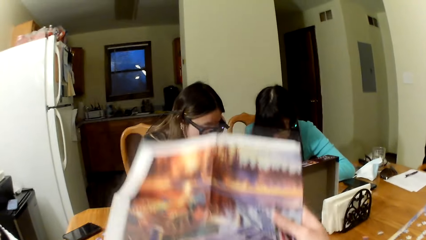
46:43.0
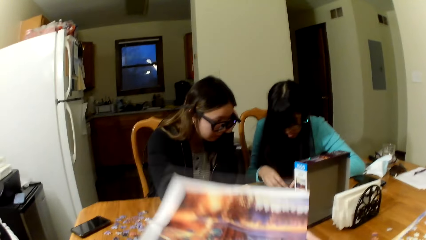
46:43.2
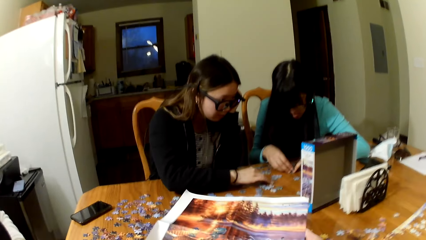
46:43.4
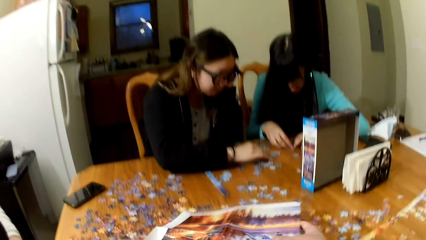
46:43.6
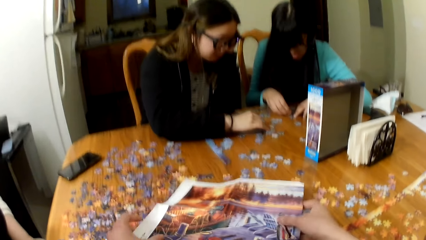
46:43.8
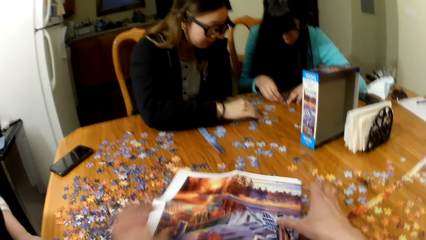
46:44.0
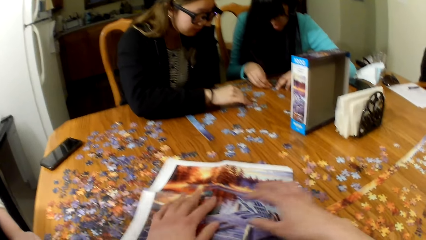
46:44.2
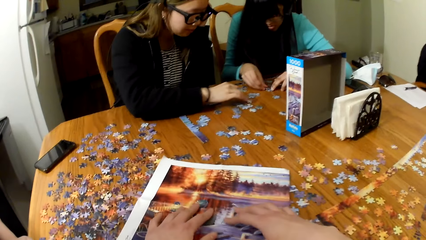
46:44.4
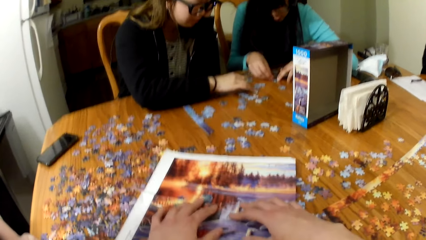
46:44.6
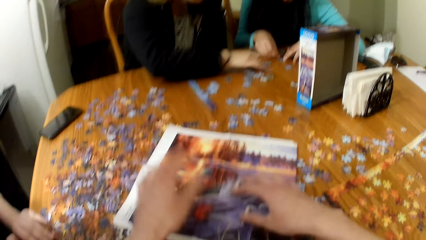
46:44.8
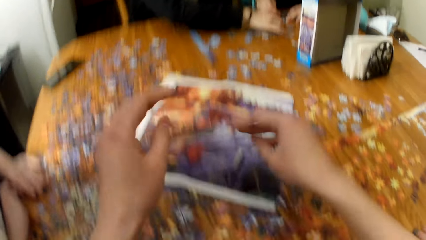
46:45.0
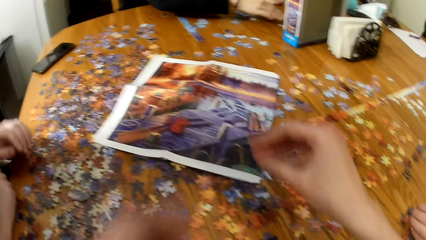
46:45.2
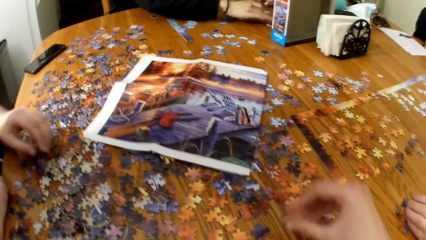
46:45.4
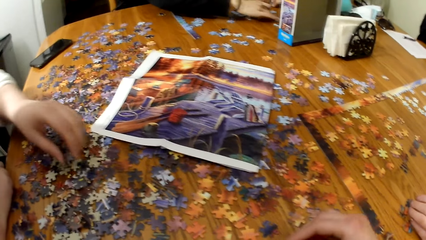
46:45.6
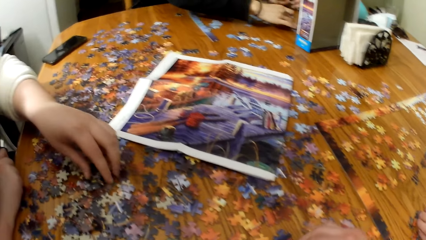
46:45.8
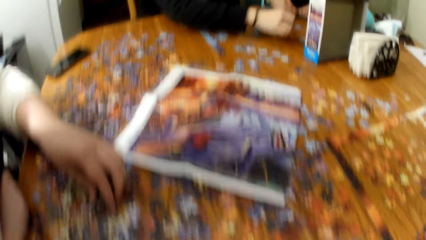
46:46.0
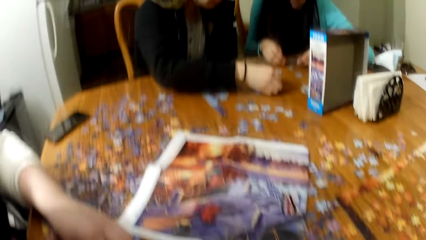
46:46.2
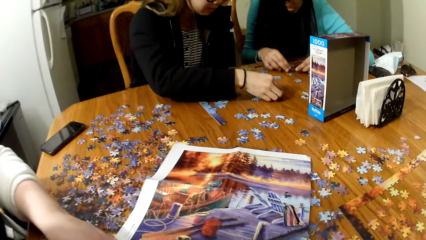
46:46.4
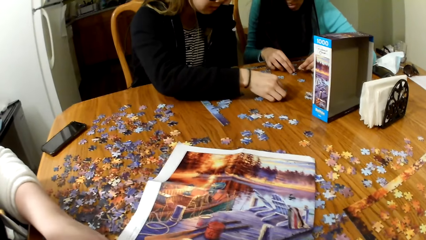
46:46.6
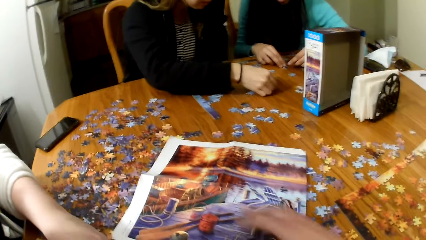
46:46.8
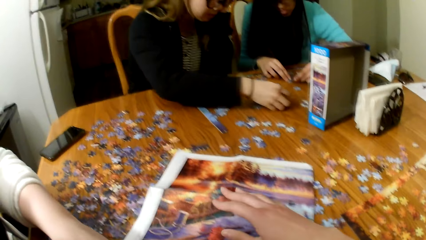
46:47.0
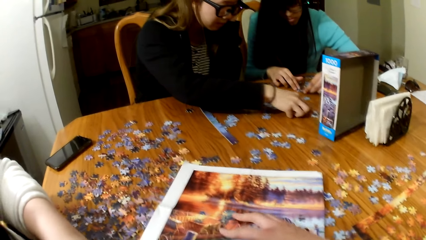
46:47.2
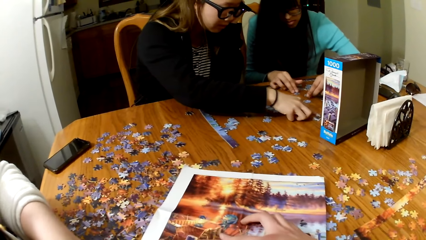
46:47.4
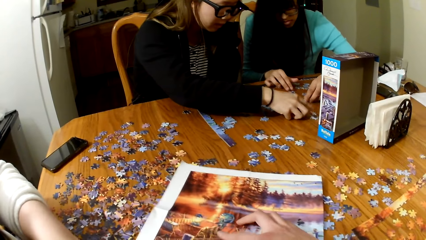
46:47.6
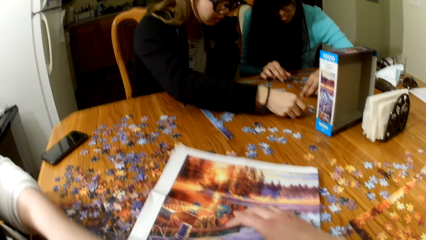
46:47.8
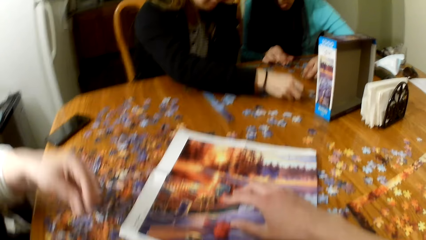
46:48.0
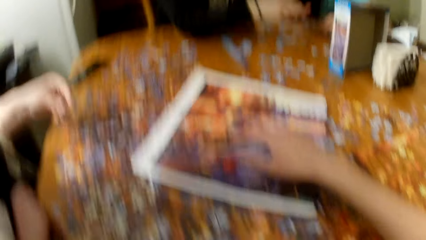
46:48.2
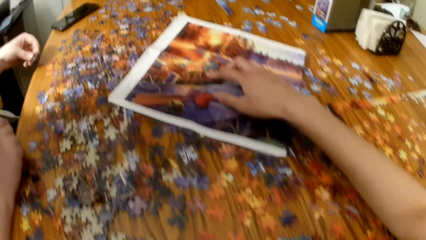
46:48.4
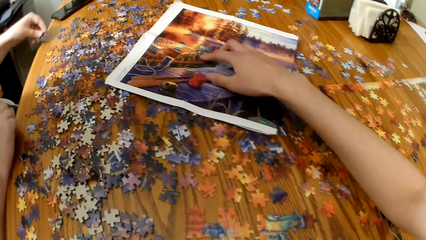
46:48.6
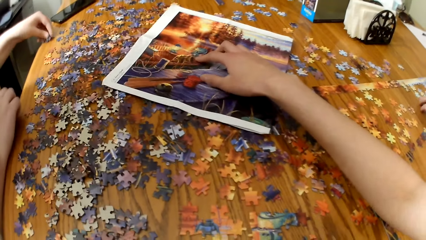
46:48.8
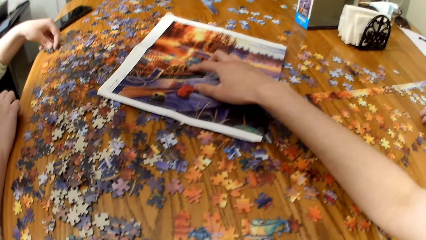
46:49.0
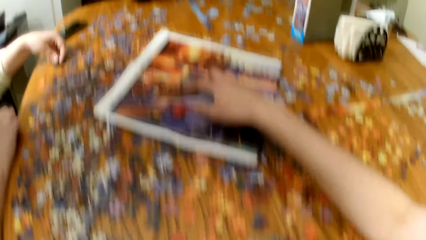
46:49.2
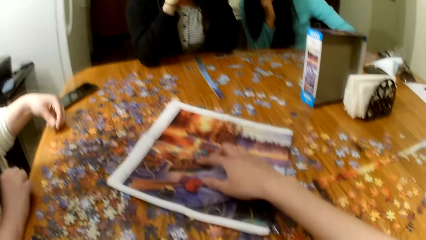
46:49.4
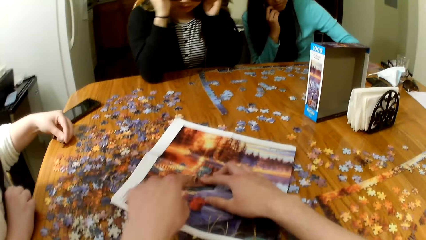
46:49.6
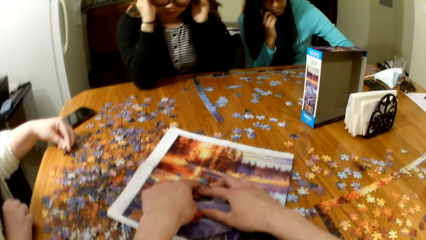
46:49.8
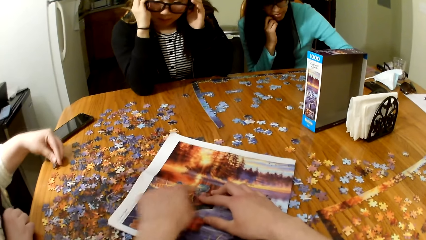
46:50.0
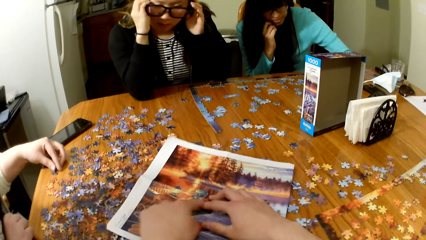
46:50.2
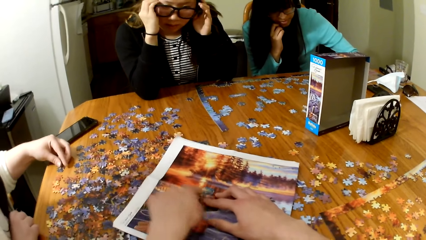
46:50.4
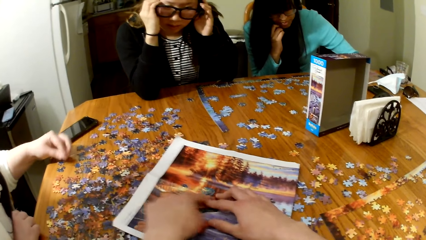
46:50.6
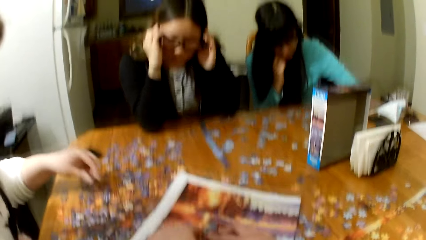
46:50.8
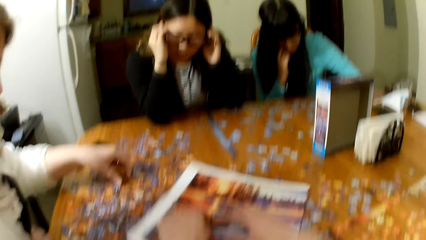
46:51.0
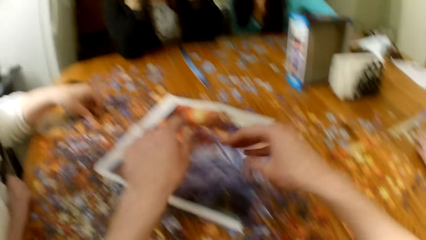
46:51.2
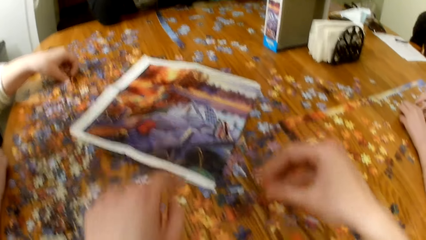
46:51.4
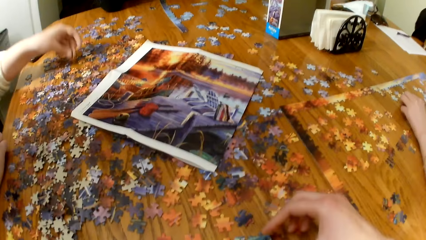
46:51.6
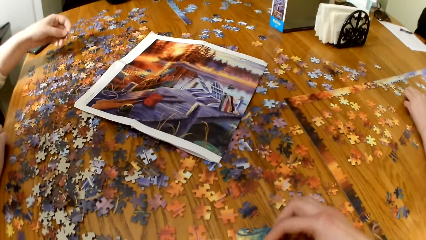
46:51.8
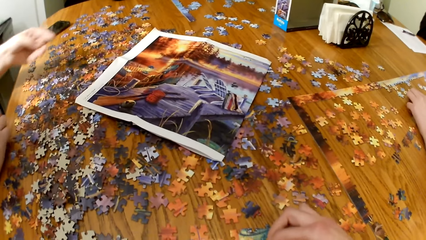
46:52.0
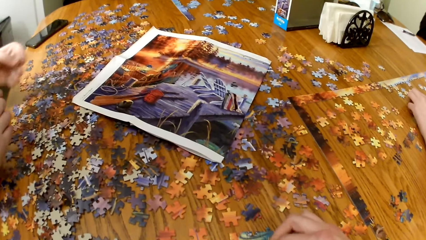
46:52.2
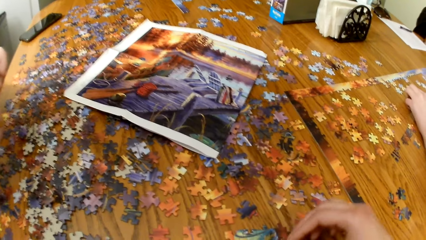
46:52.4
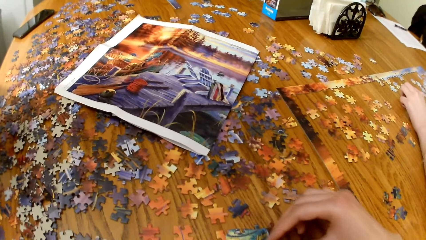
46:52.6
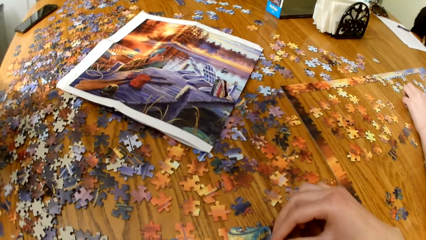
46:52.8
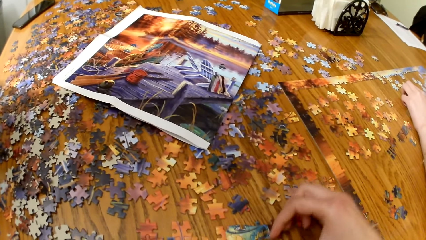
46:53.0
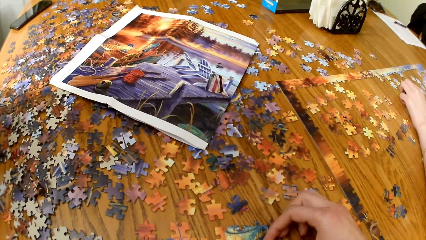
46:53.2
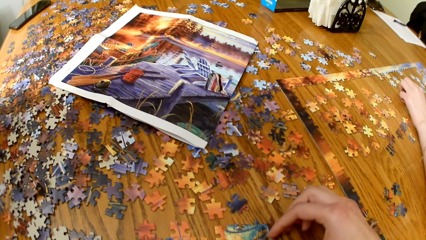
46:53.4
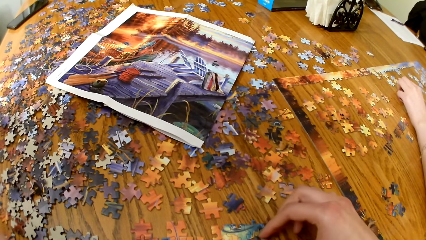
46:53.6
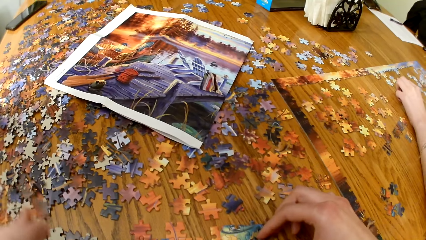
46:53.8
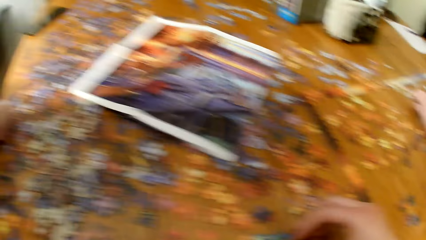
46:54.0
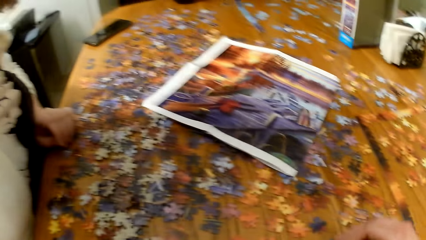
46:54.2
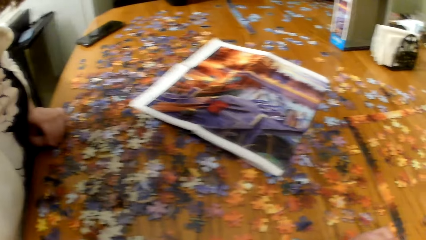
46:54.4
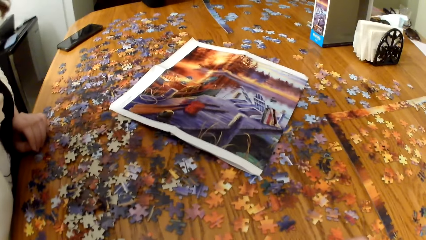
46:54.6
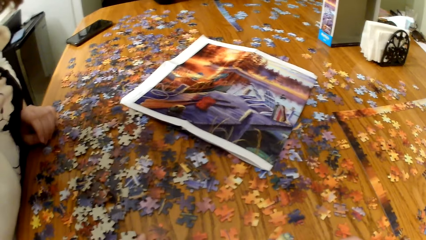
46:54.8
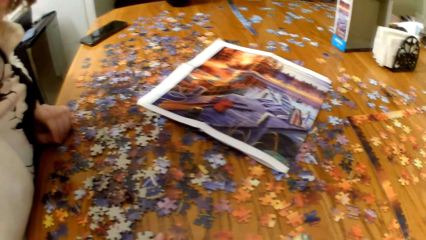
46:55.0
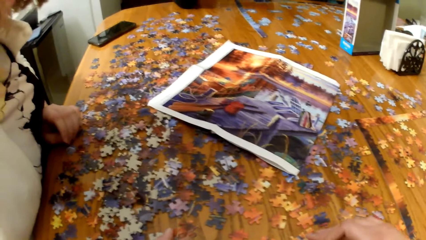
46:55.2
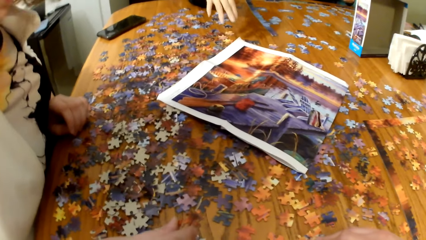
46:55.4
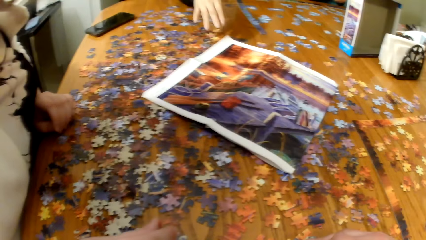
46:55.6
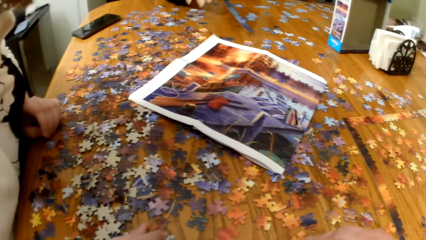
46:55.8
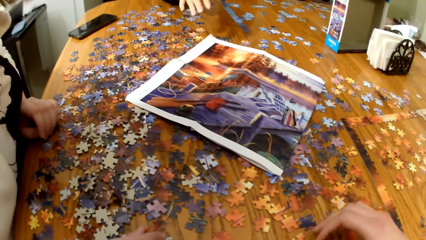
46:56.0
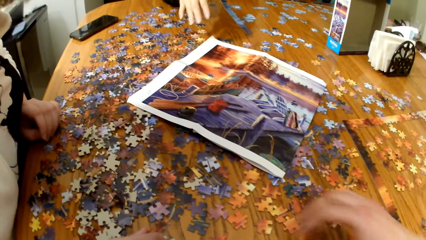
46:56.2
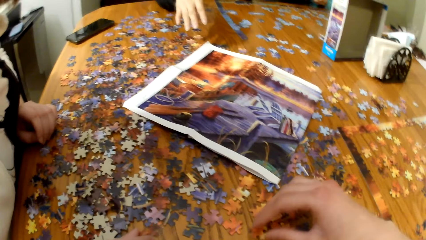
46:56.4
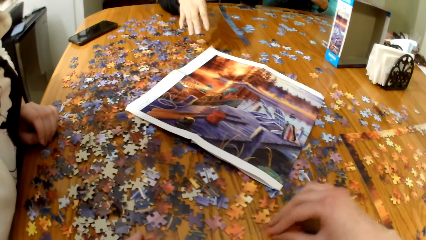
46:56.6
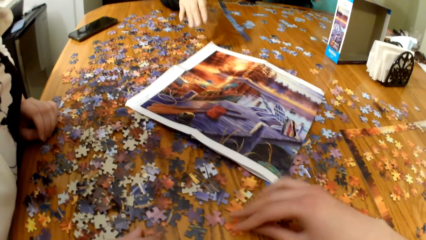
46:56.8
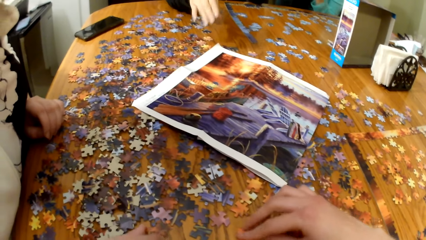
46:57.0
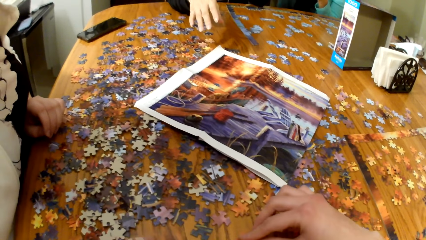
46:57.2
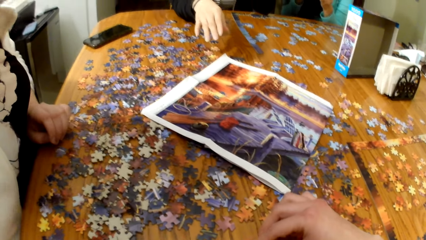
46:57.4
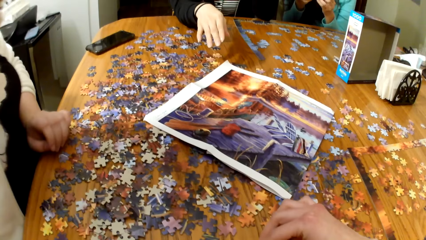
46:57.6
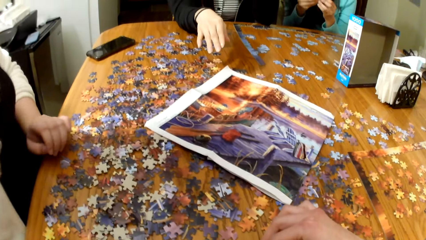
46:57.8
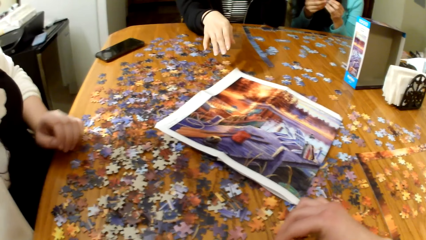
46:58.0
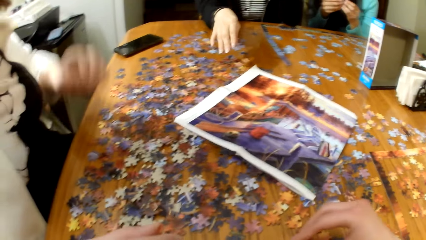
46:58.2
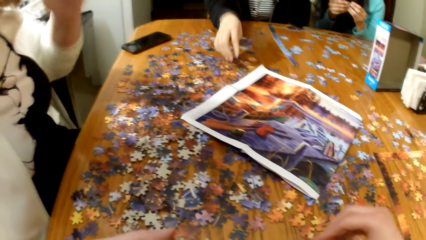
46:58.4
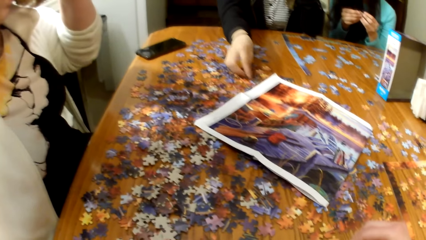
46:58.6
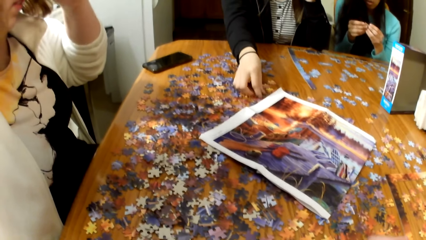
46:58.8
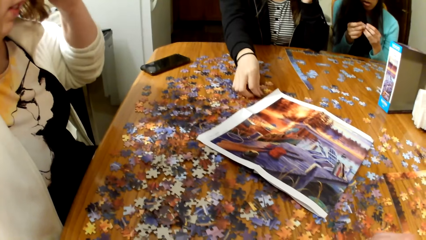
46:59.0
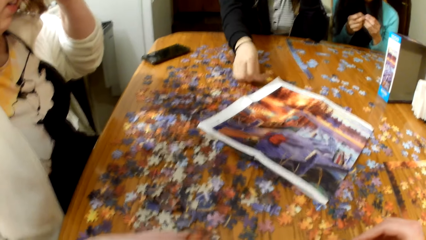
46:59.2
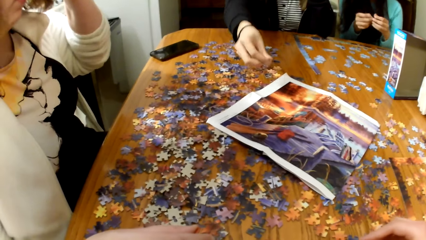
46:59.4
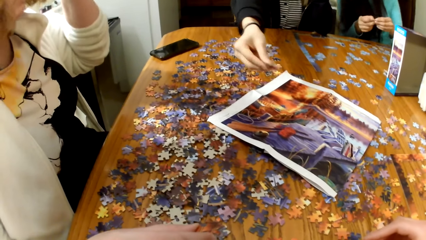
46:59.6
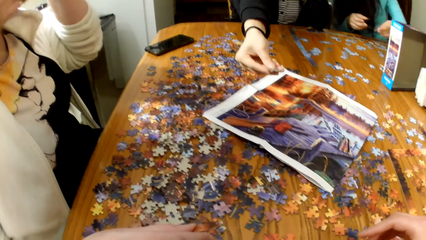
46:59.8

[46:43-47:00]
The camera wearer puts the picture down. A lady plays the jigsaw puzzle. The camera wearer touches the puzzle board. They put the puzzle together. They collect the jigsaw puzzle pieces.
